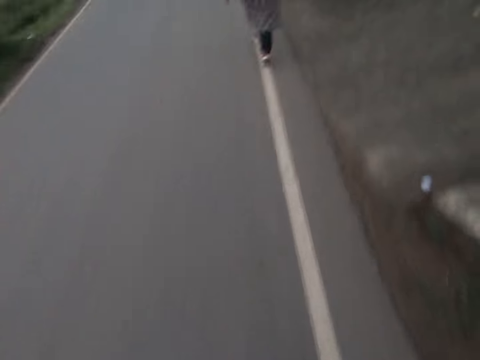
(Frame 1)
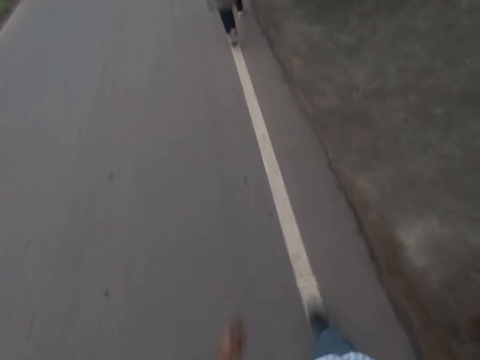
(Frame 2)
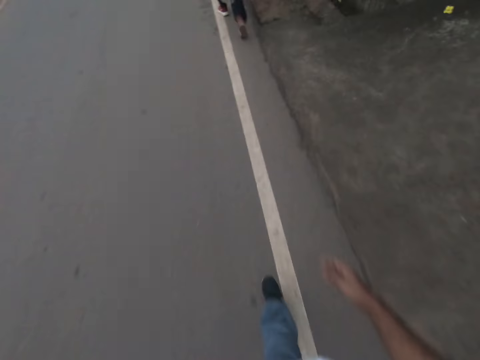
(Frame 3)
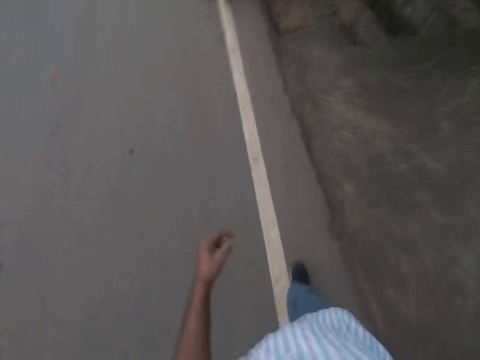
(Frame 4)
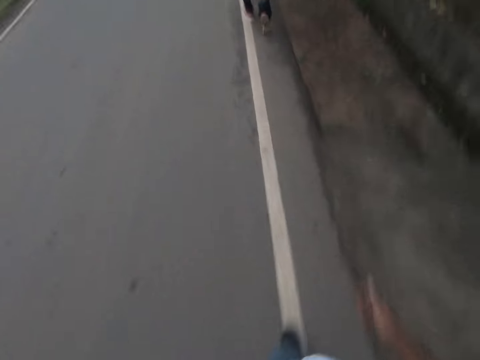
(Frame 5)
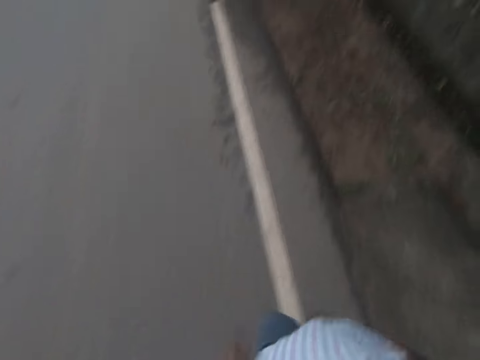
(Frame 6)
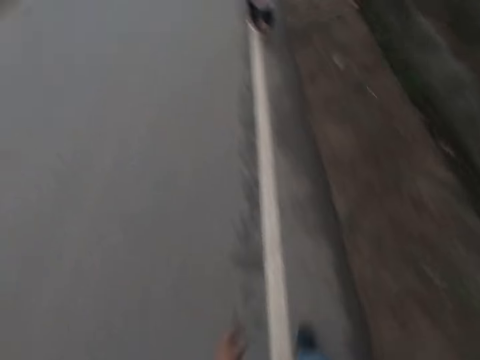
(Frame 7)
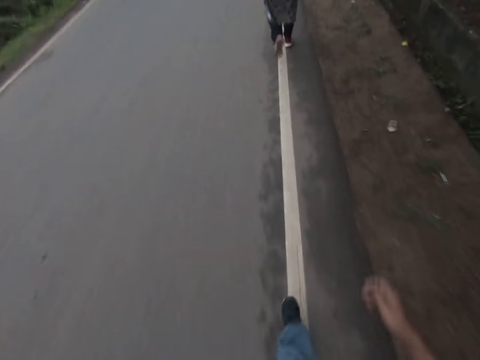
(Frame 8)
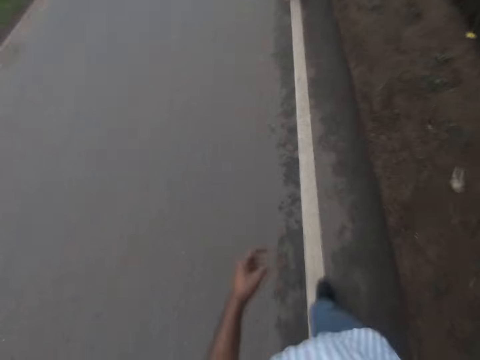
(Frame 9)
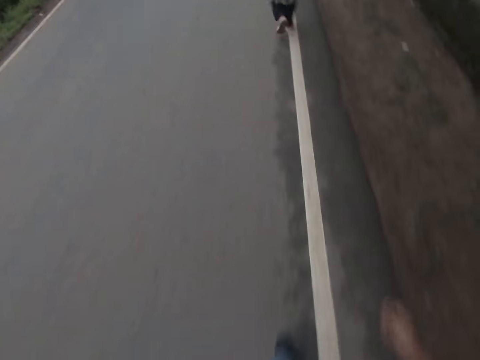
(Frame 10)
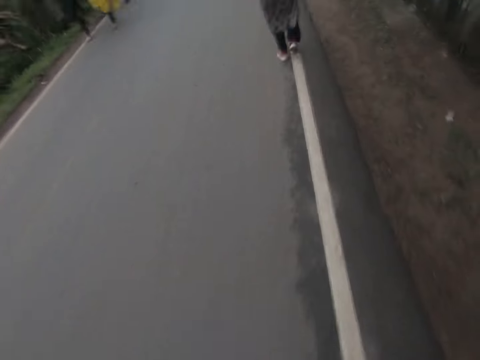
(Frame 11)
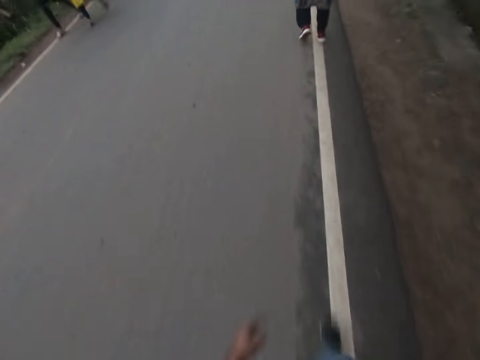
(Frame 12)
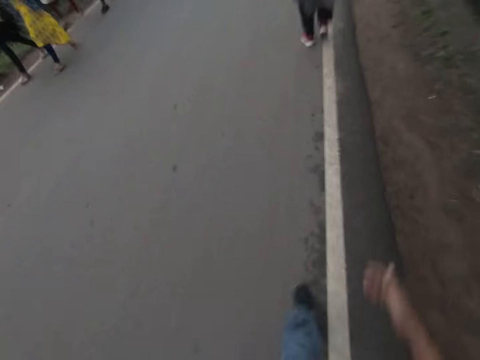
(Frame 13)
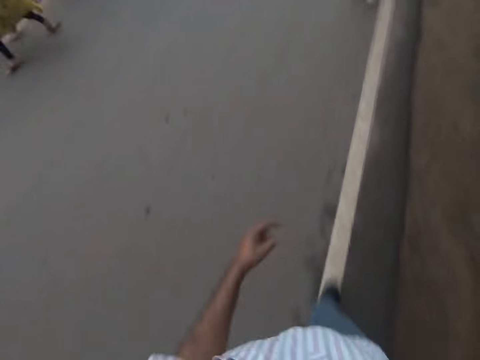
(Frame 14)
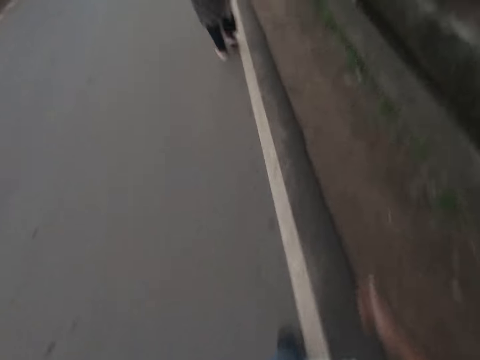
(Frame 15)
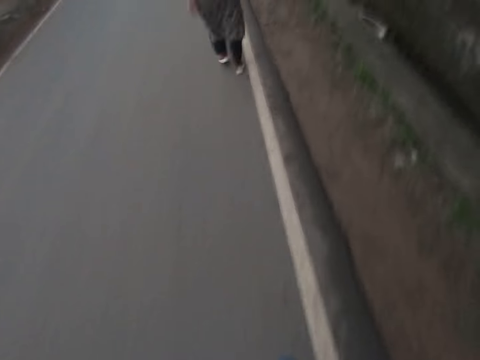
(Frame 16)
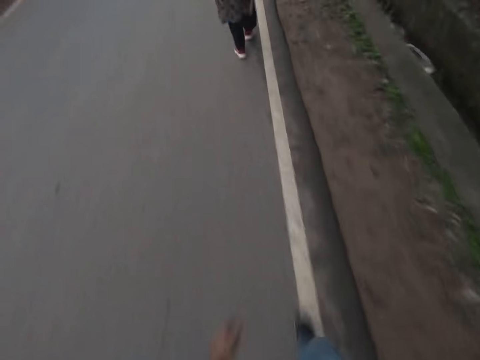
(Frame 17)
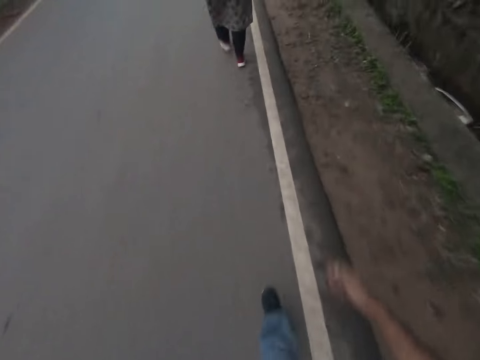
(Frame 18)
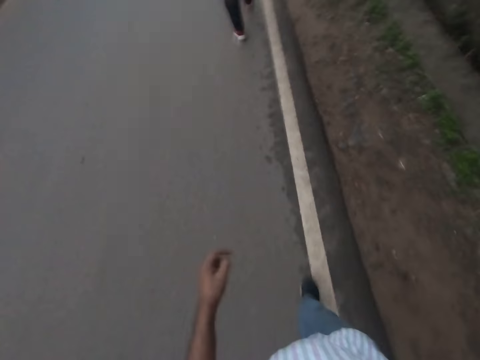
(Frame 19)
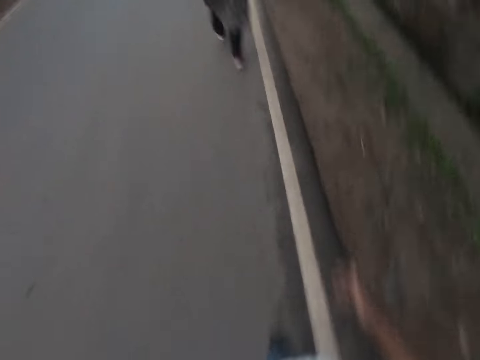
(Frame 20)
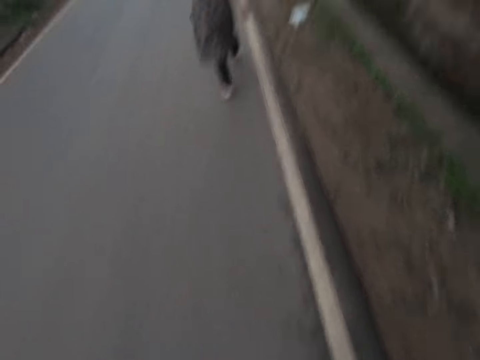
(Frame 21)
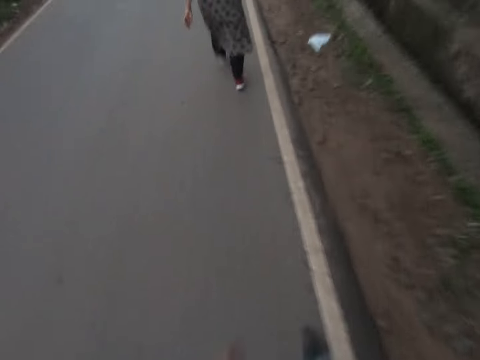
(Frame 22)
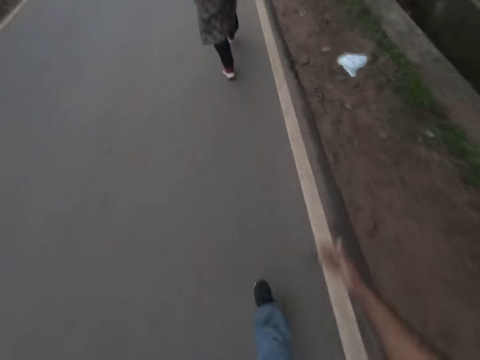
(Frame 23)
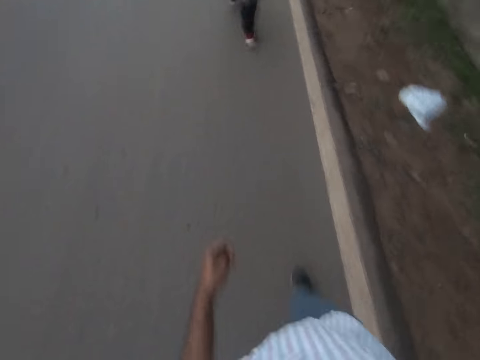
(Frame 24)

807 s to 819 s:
A girl, another girl, a boy and another boy walk past the camera wearer.

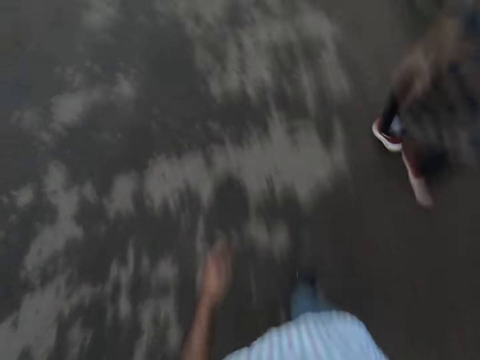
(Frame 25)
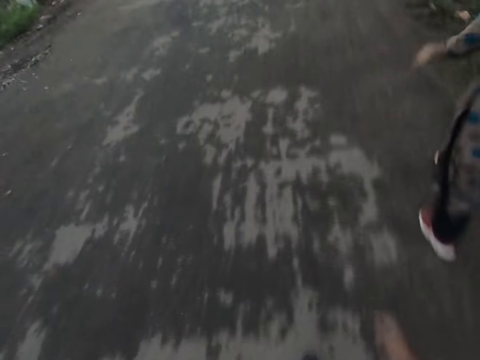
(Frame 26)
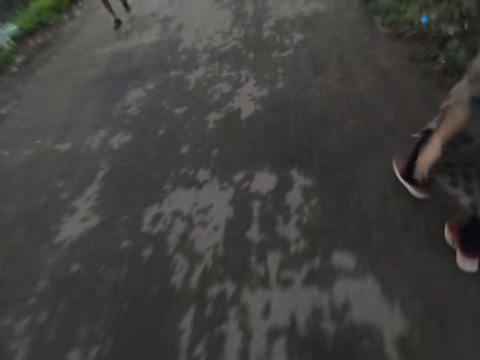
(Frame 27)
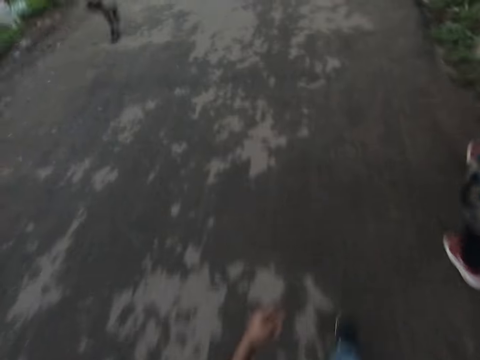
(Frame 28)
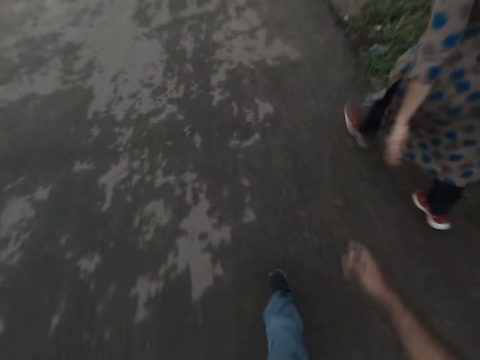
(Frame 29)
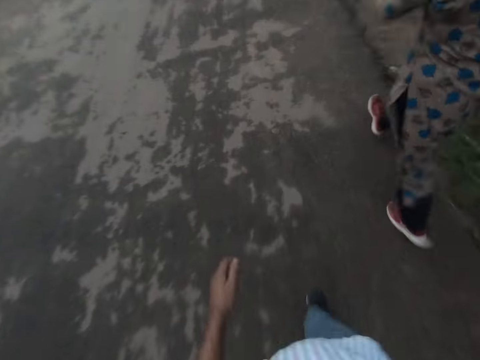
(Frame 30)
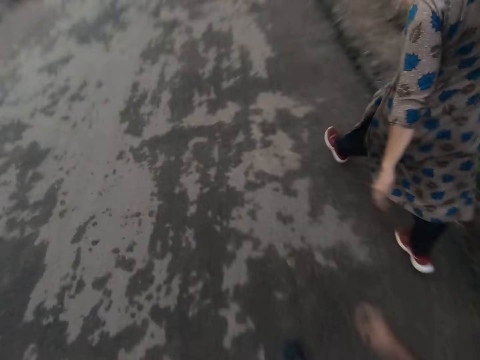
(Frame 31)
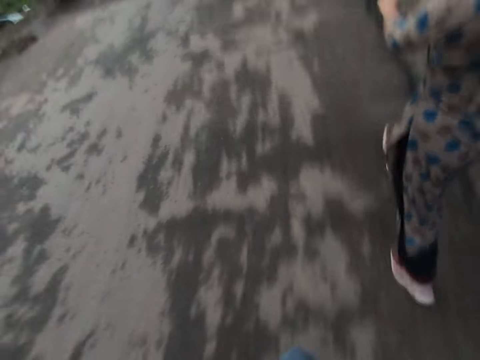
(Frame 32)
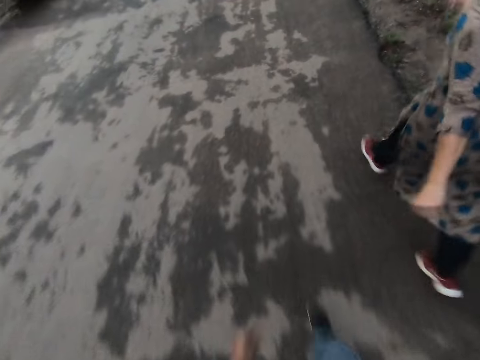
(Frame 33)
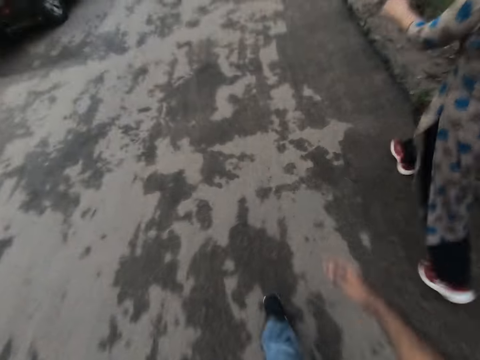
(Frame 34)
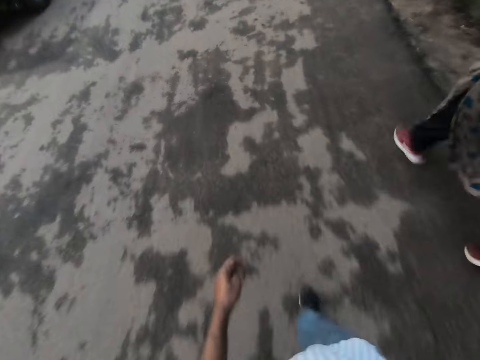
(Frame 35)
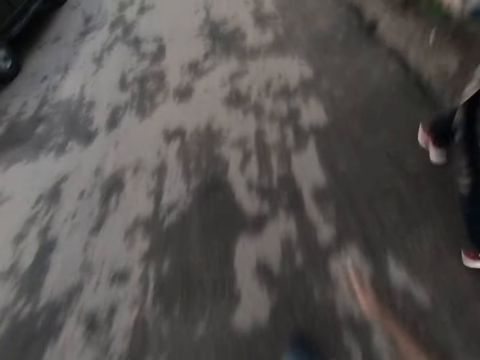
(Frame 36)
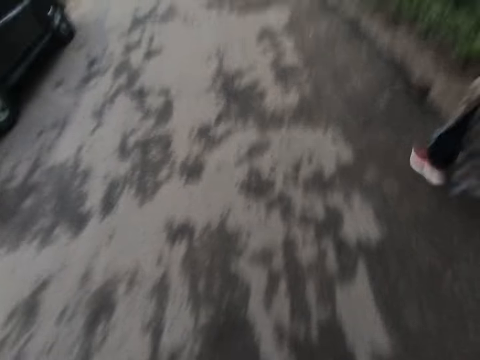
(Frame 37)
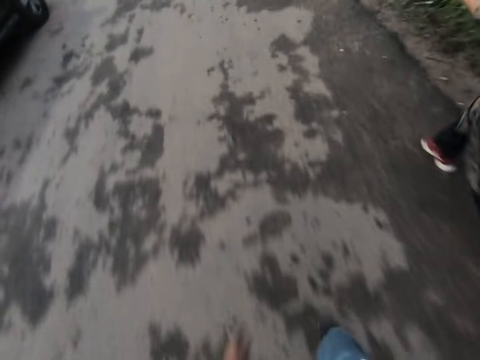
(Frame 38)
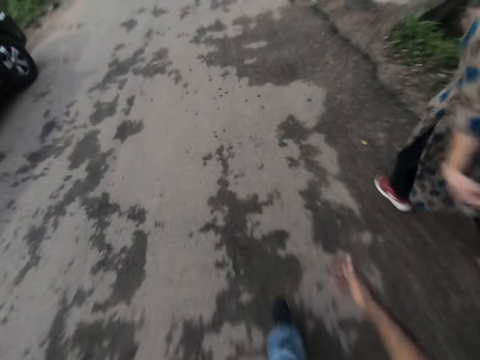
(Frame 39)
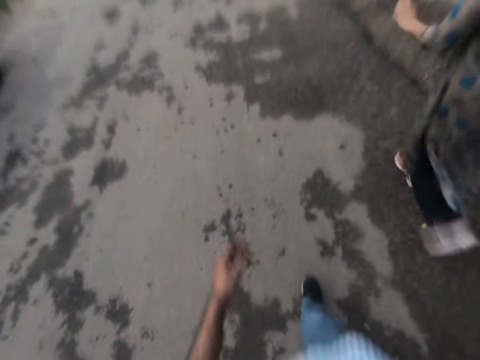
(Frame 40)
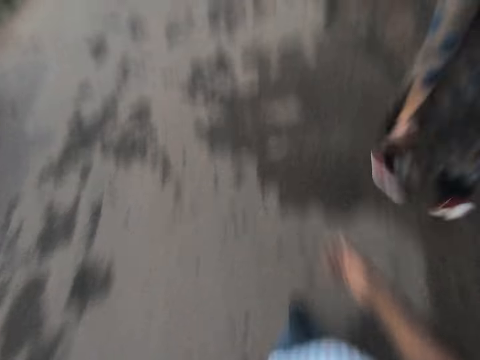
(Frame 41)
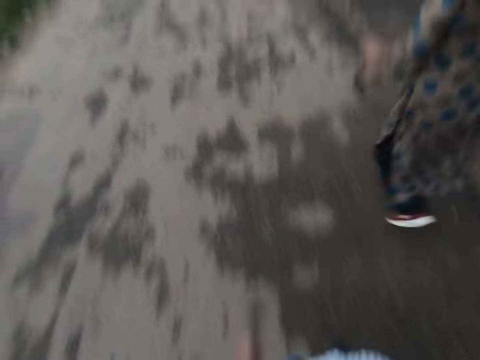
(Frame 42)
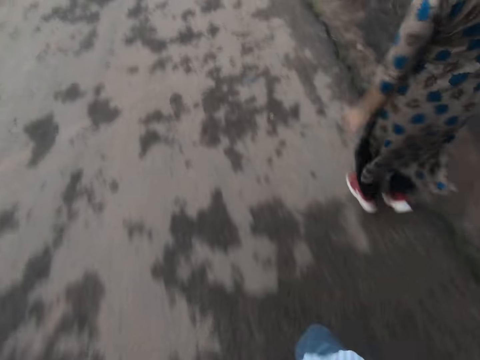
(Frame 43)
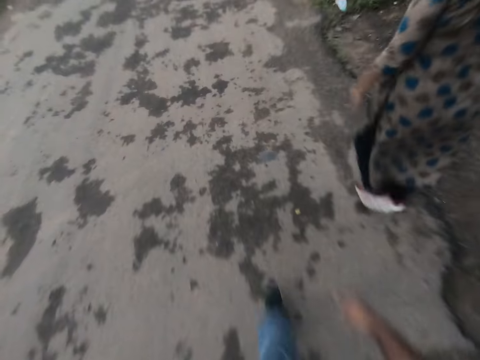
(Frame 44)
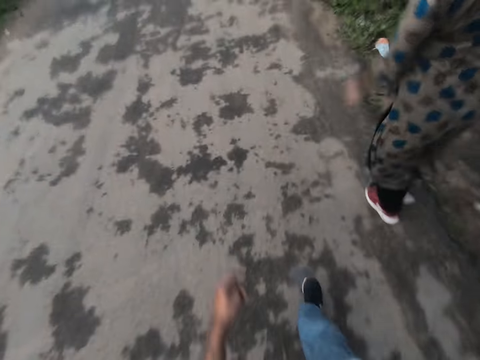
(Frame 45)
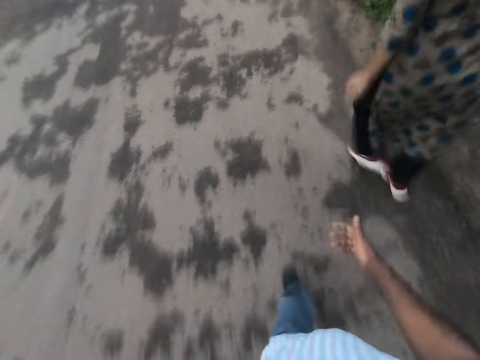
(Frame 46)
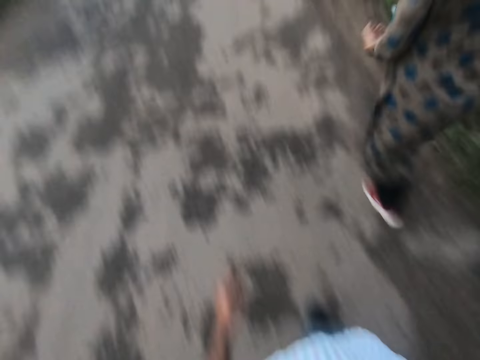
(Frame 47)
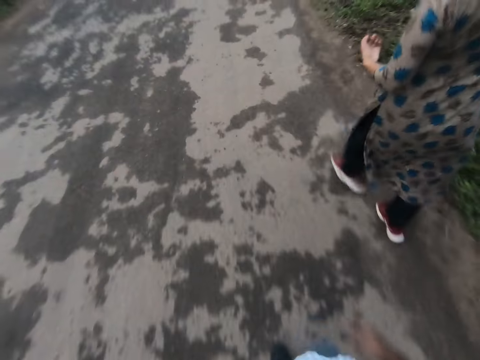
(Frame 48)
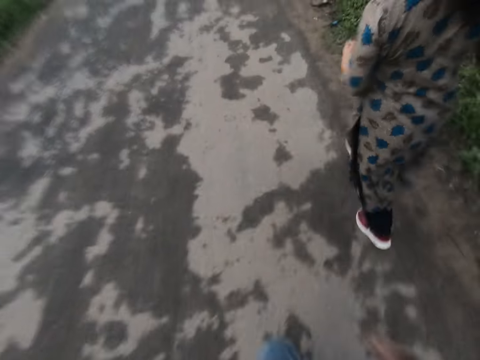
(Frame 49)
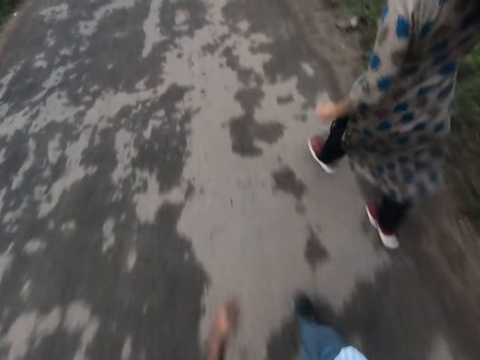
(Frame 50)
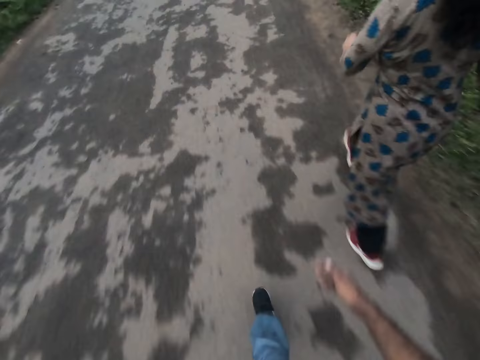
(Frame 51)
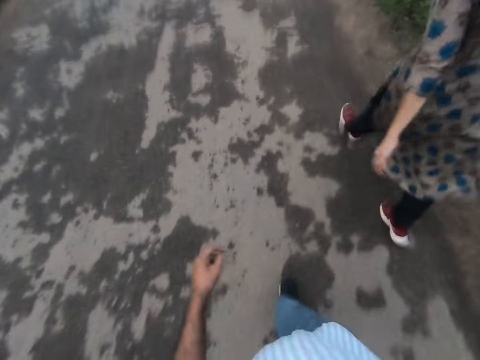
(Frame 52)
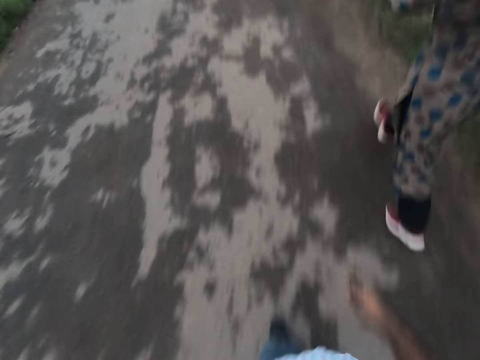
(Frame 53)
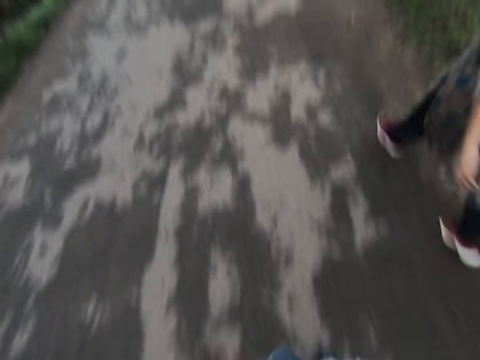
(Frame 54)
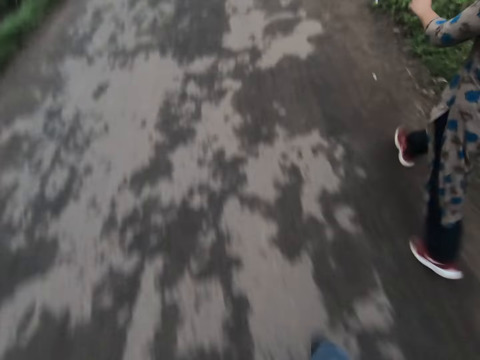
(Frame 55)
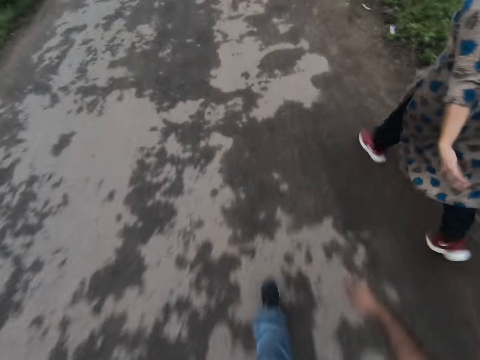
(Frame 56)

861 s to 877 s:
A boy walks past the camera wearer. The woman raises her left hand. The woman lowers her left hand.
